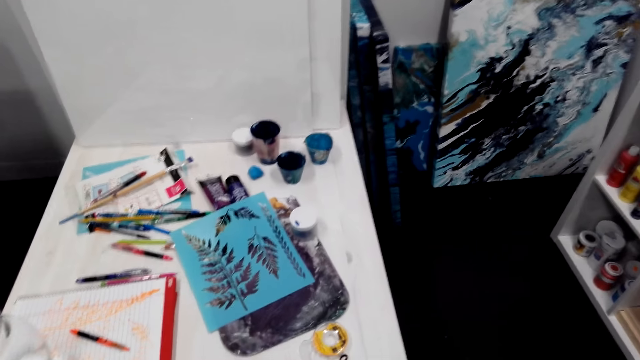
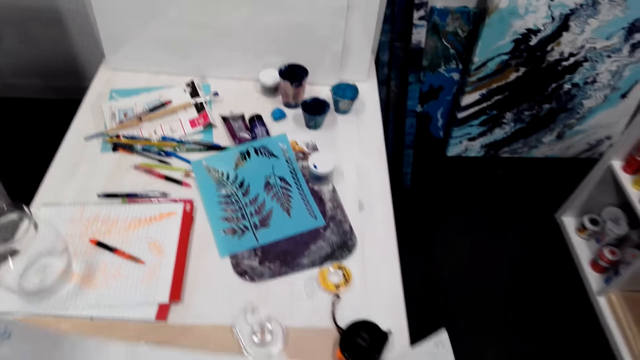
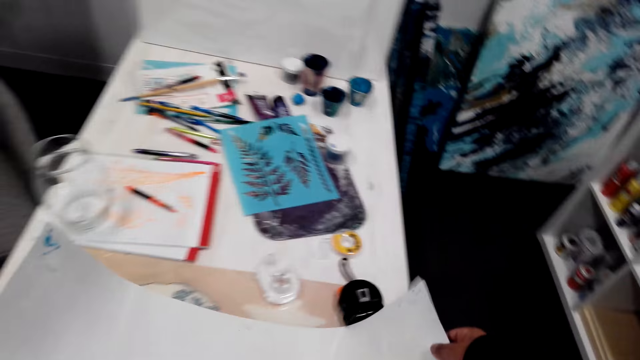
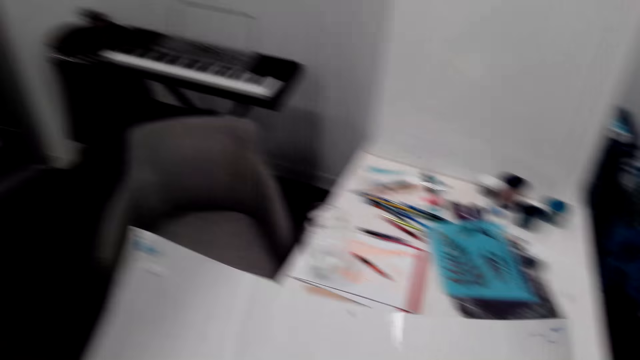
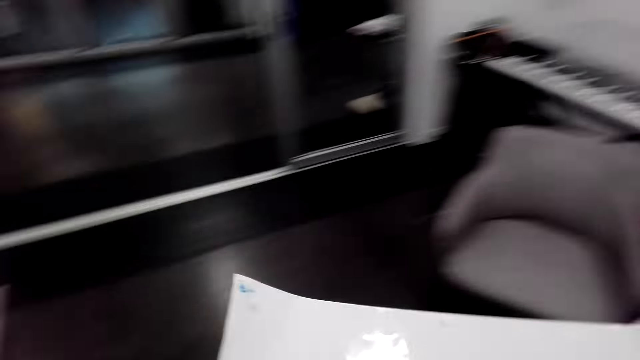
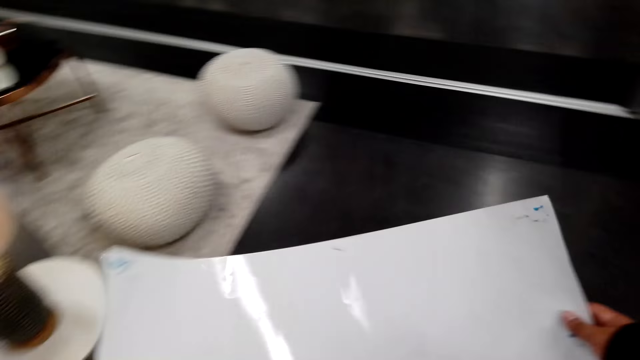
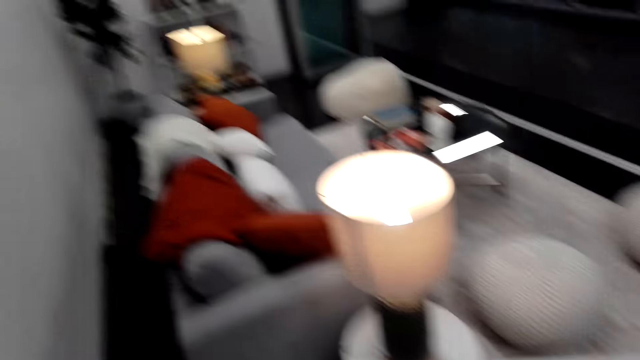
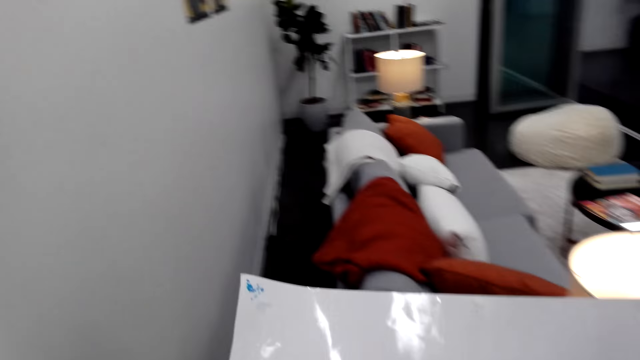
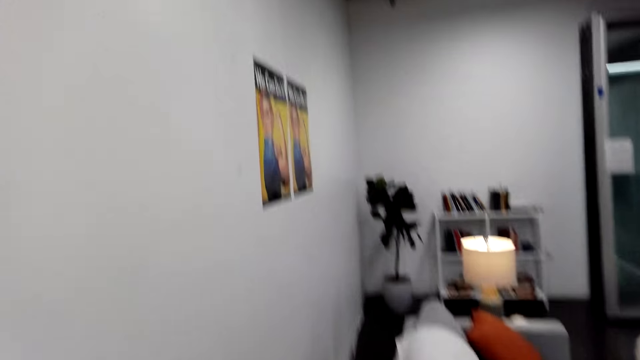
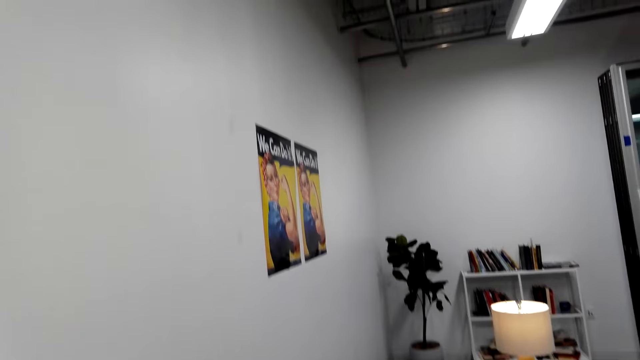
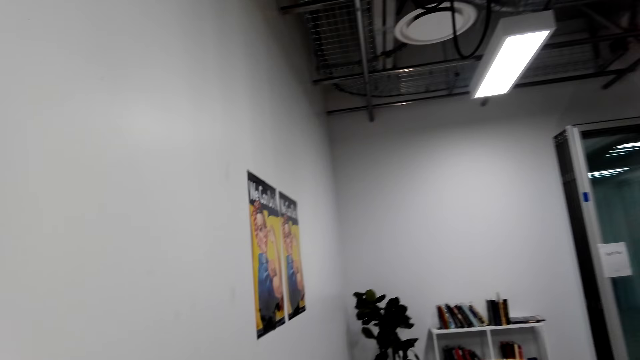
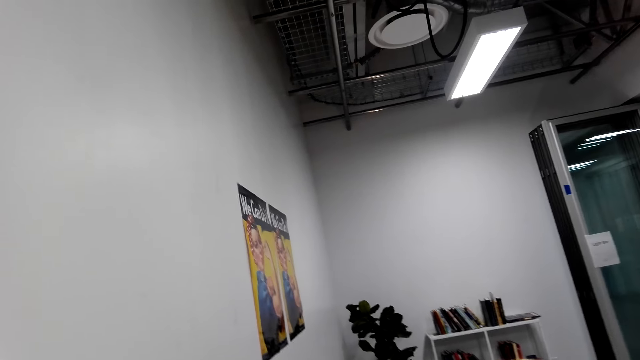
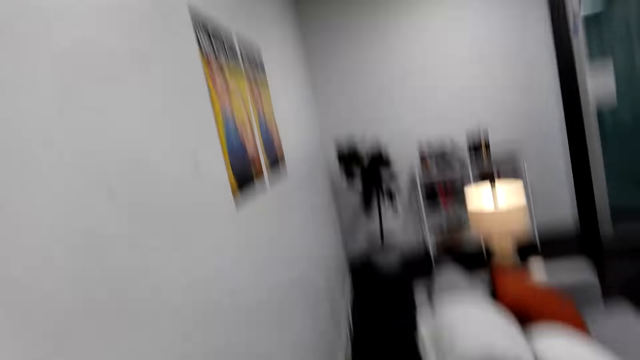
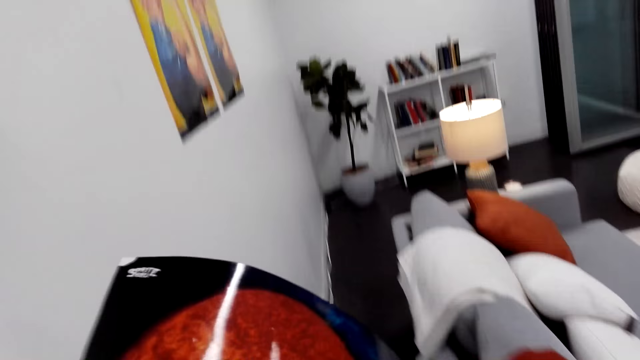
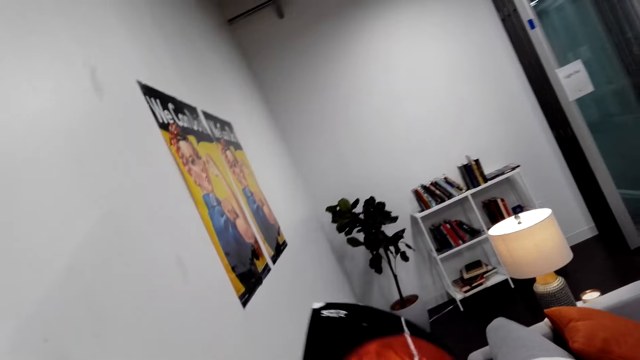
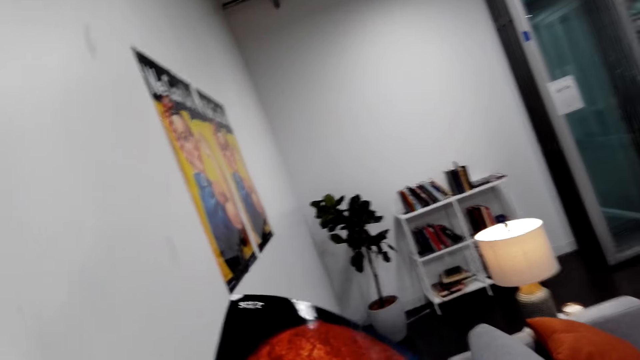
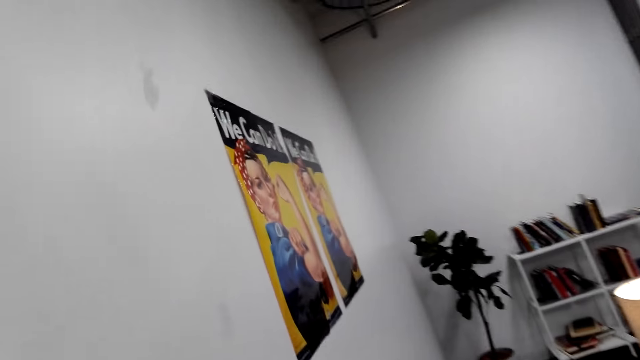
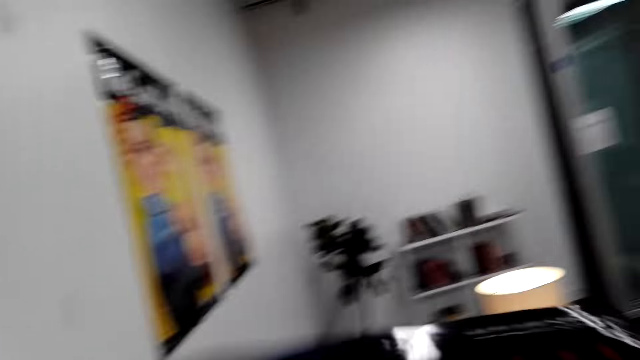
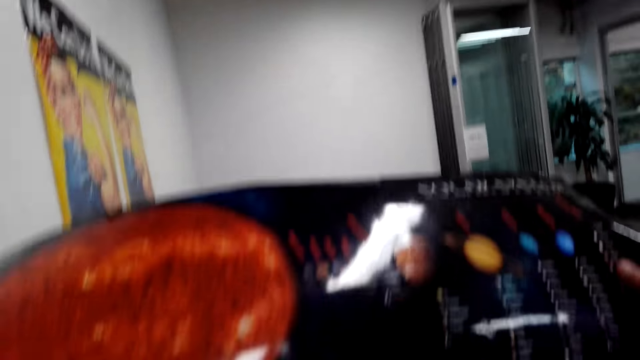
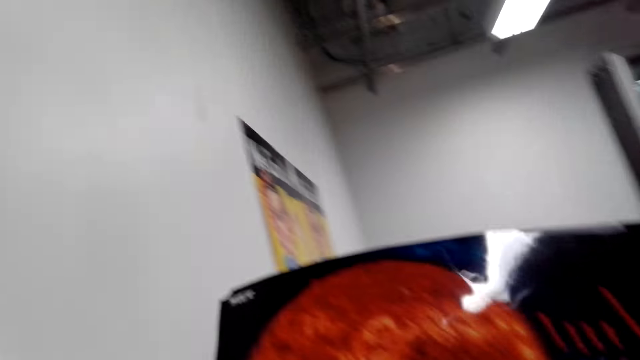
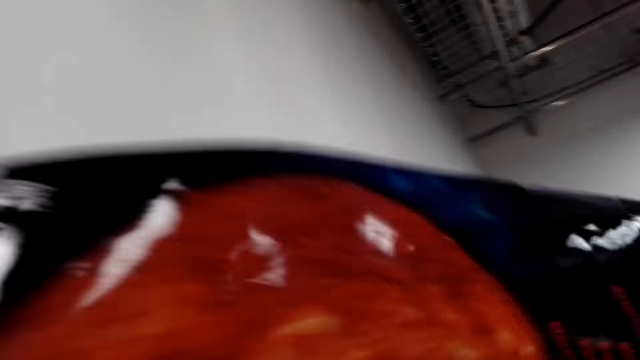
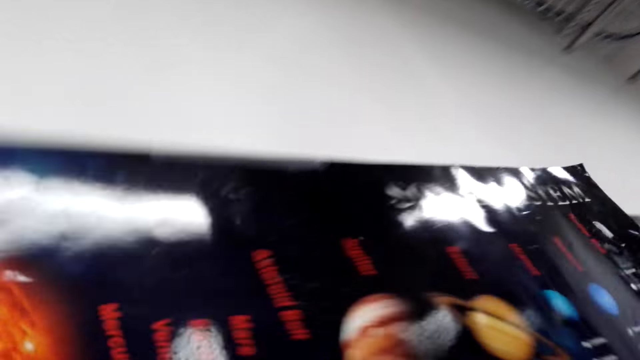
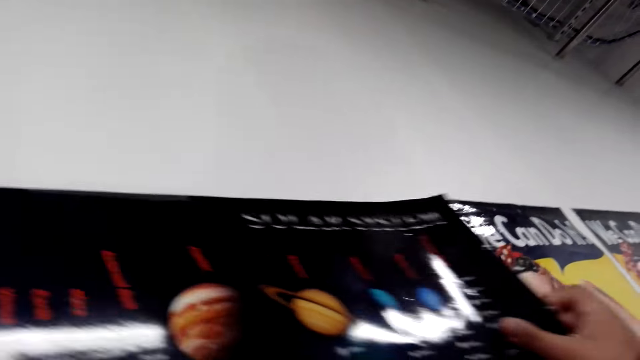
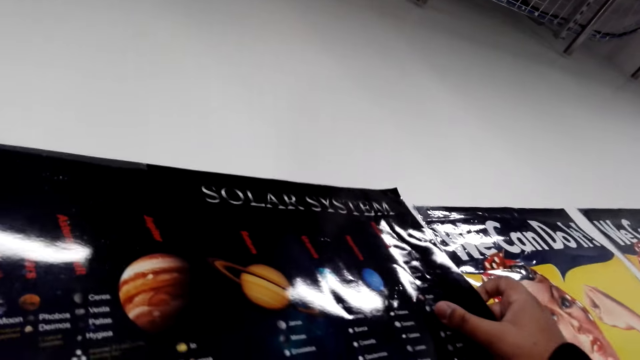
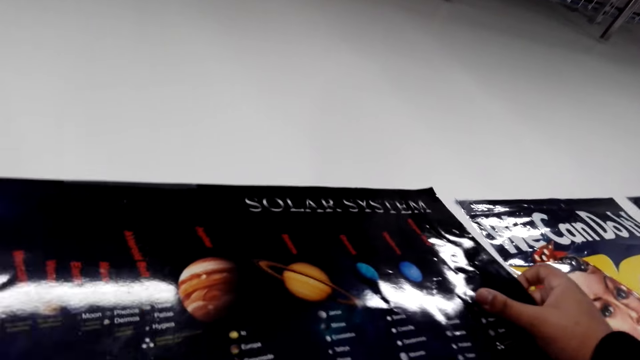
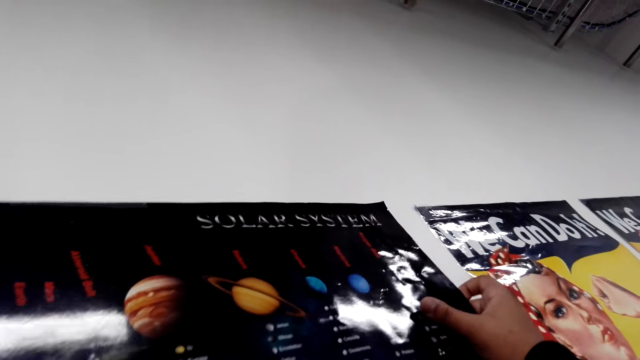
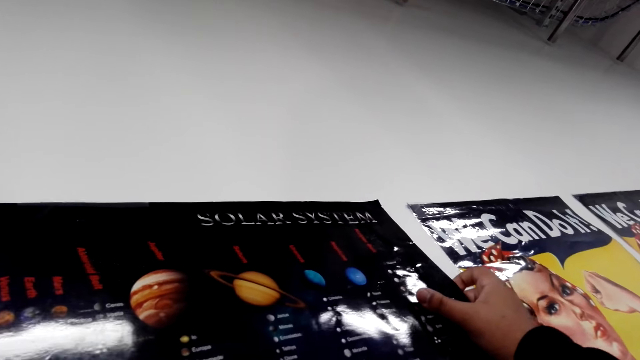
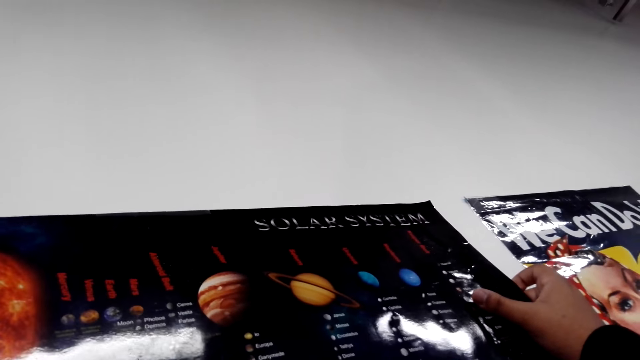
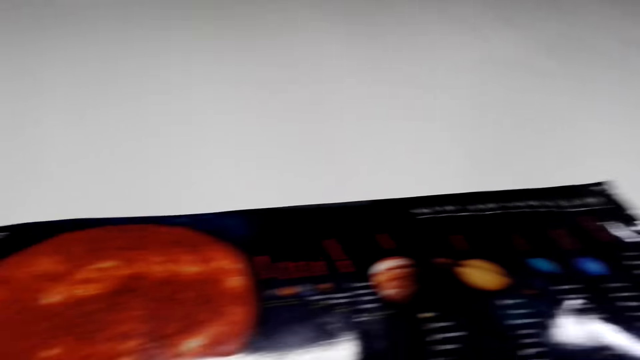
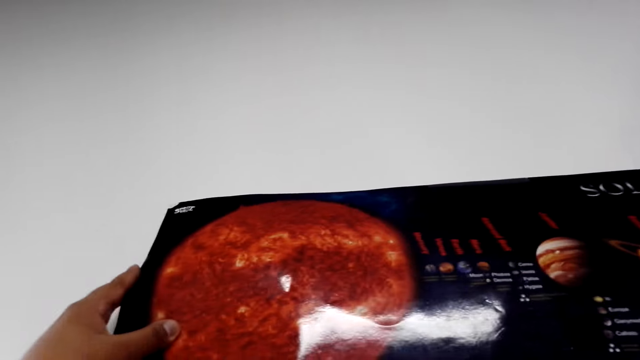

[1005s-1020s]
The camera wearer holds wallpaper on the hands. They raise a chart, walk around the house, and put the chart on the table. They stick the wallpaper on the wall.

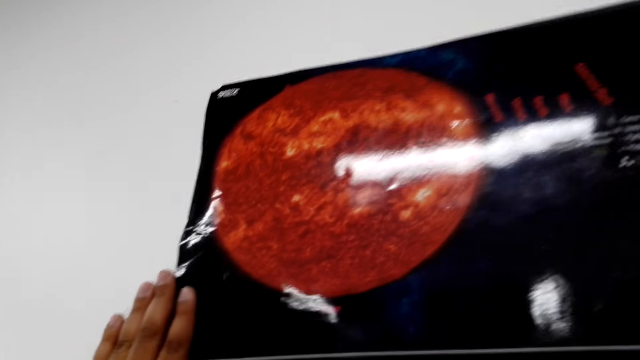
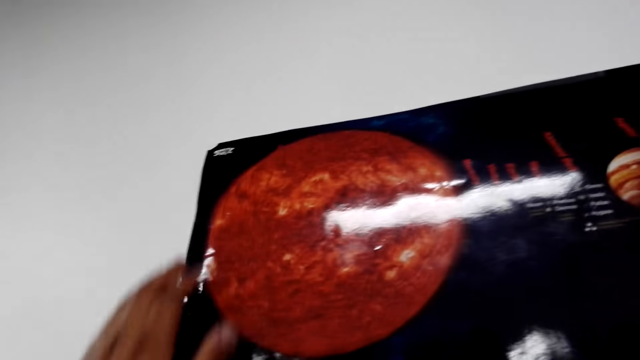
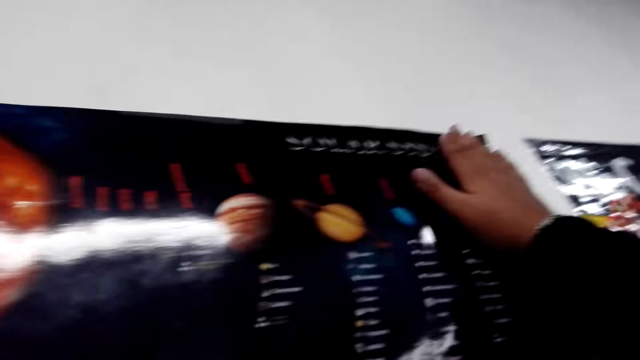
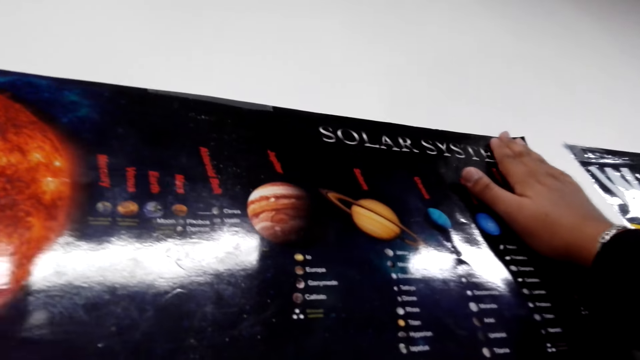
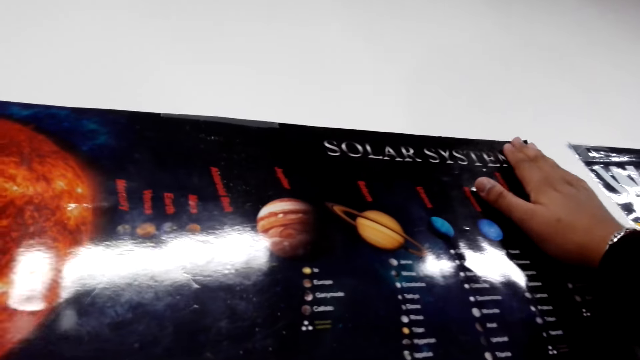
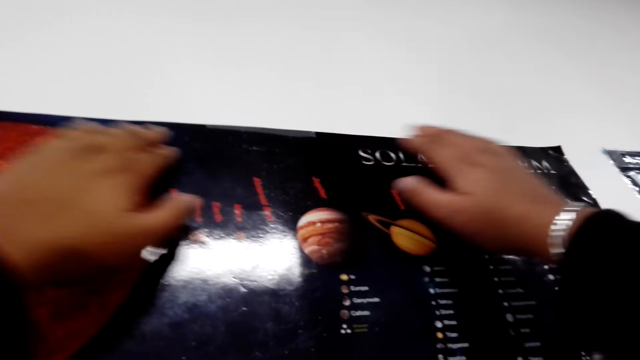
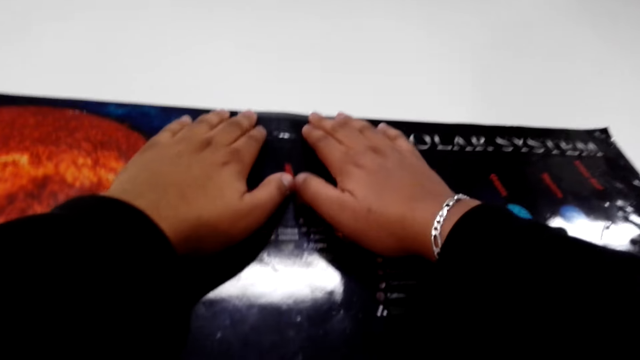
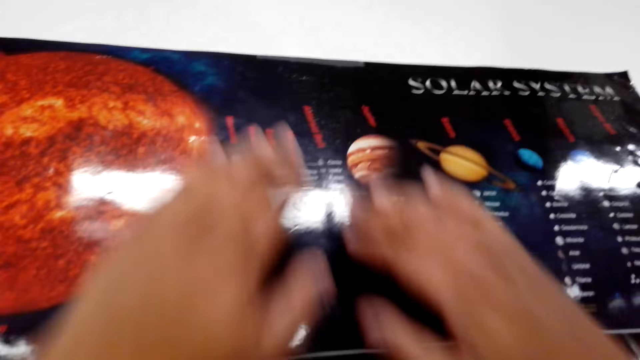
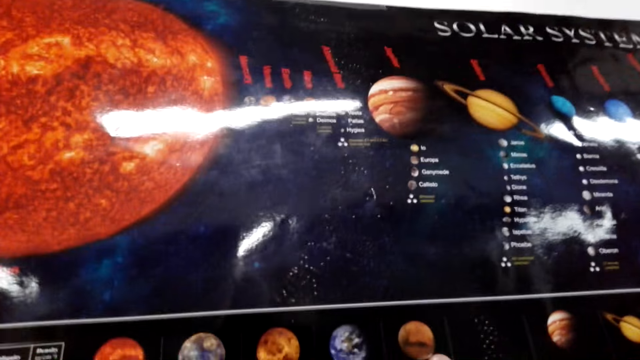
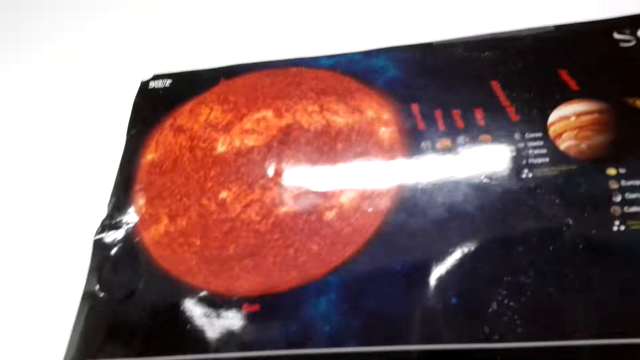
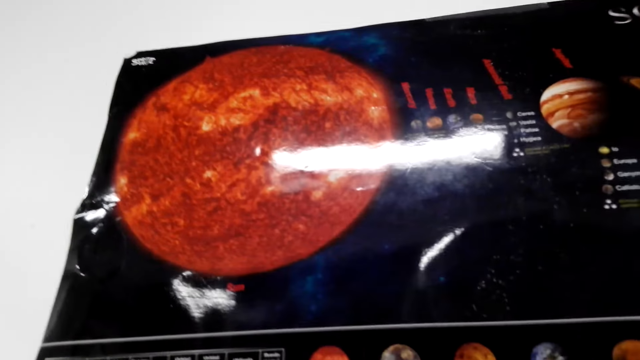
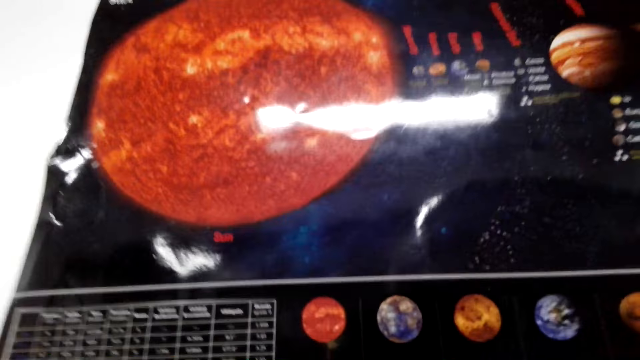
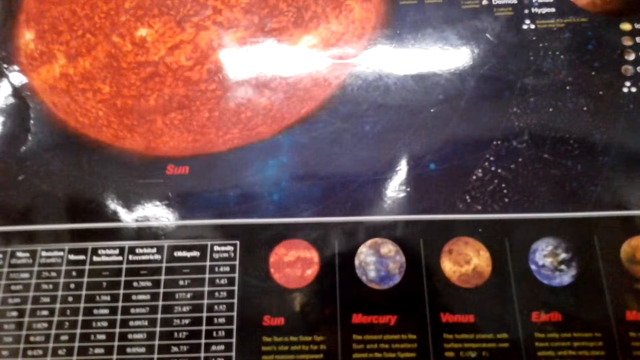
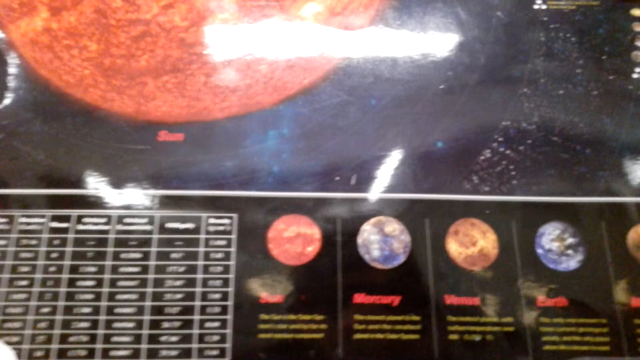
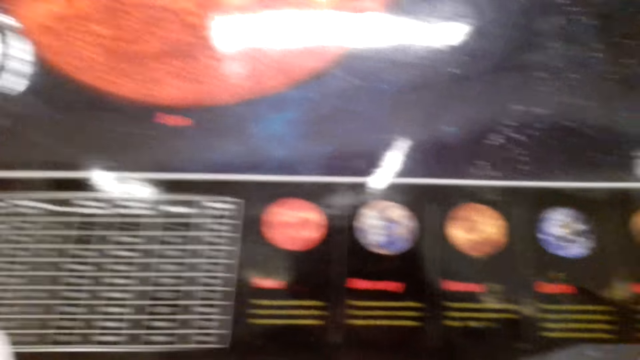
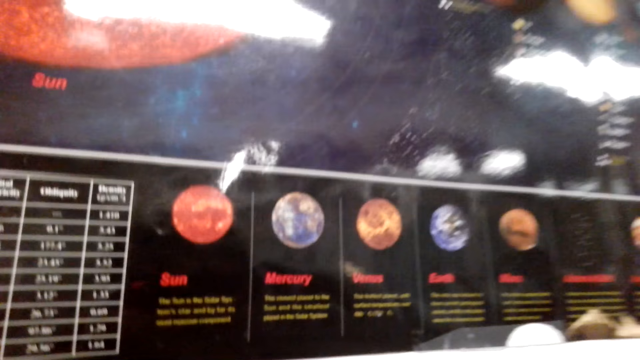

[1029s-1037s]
The camera wearer adjusts the chart.
